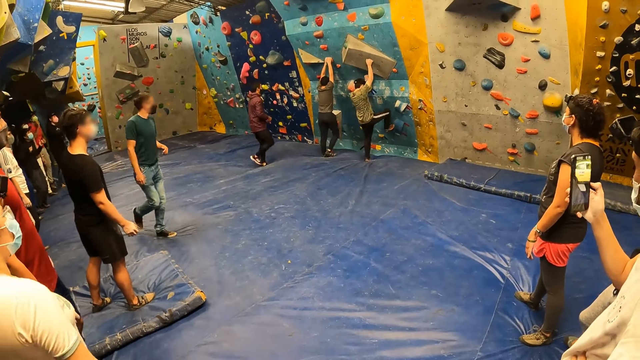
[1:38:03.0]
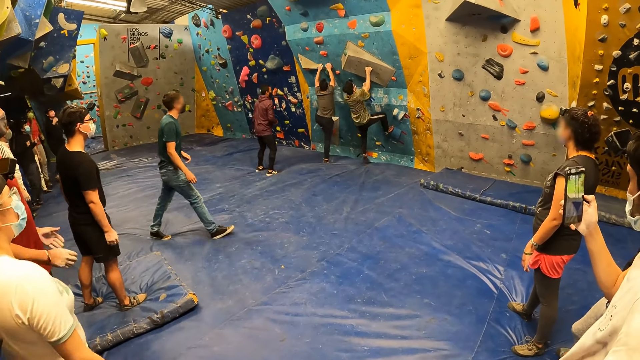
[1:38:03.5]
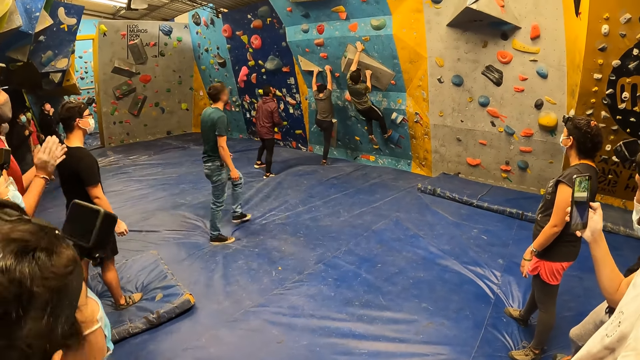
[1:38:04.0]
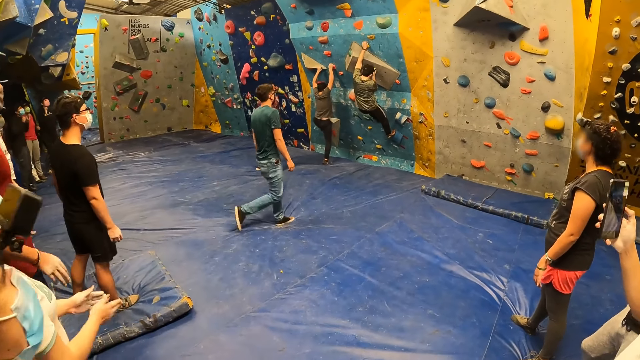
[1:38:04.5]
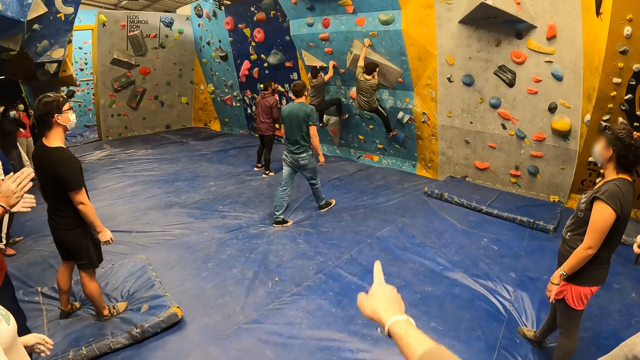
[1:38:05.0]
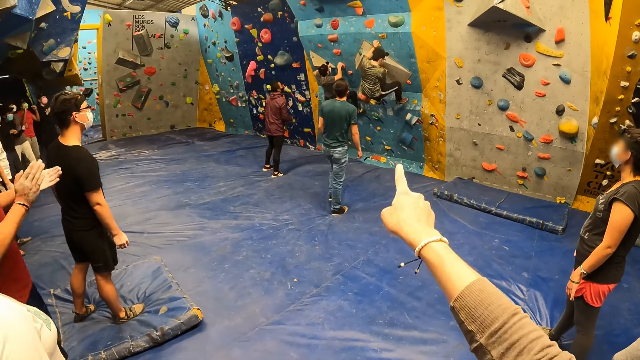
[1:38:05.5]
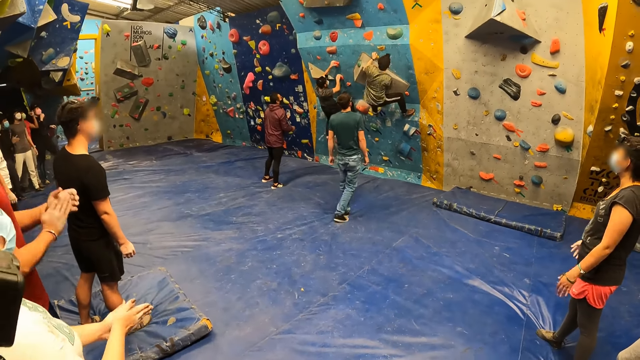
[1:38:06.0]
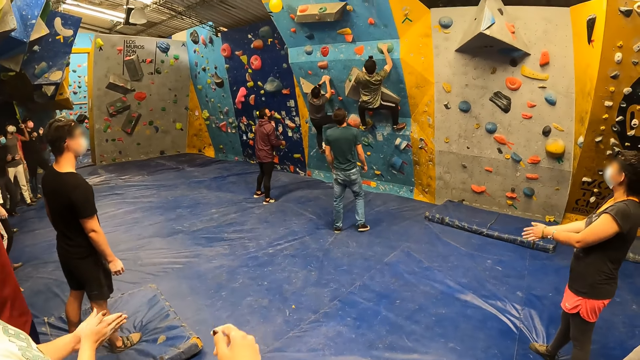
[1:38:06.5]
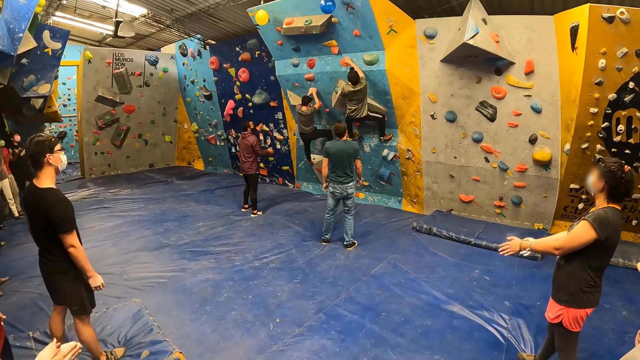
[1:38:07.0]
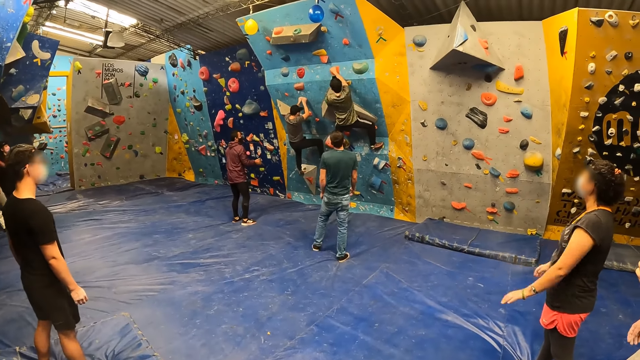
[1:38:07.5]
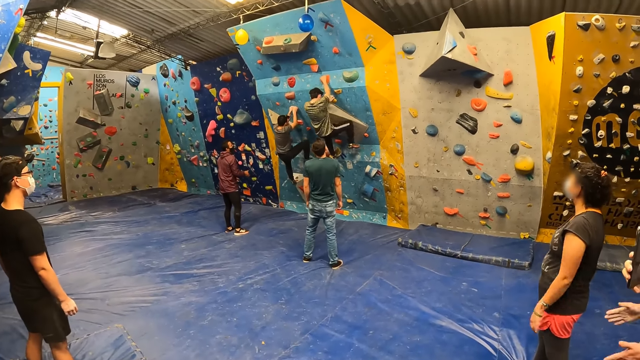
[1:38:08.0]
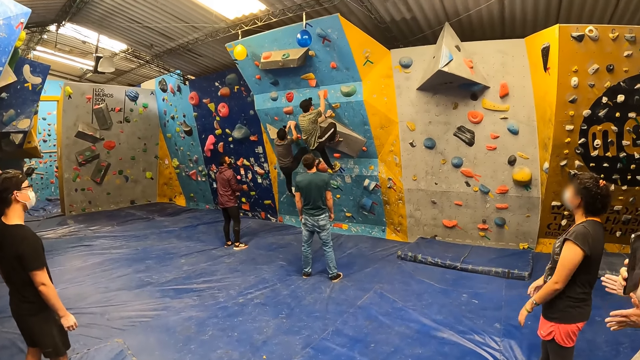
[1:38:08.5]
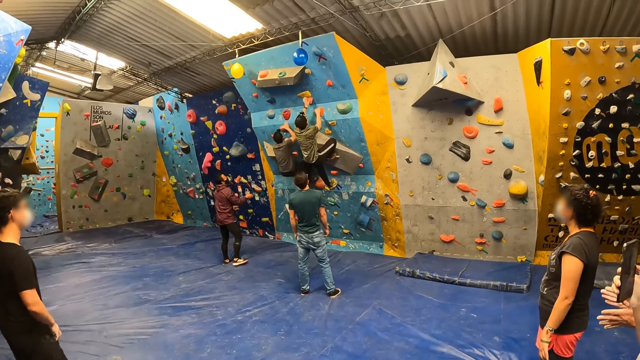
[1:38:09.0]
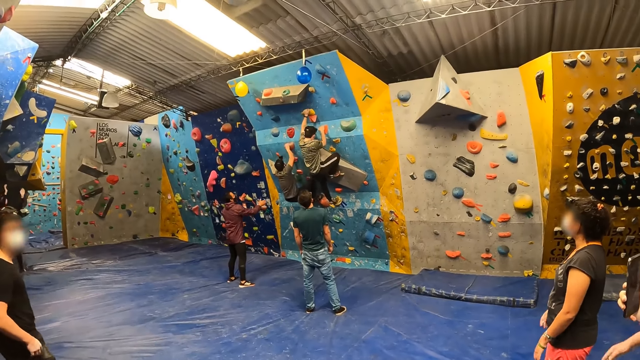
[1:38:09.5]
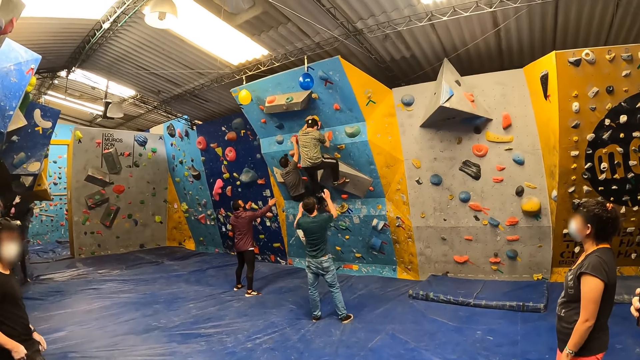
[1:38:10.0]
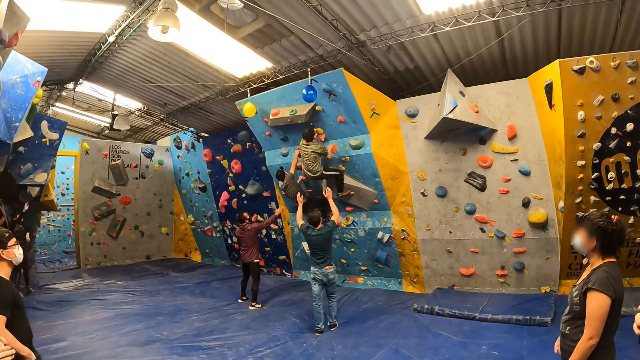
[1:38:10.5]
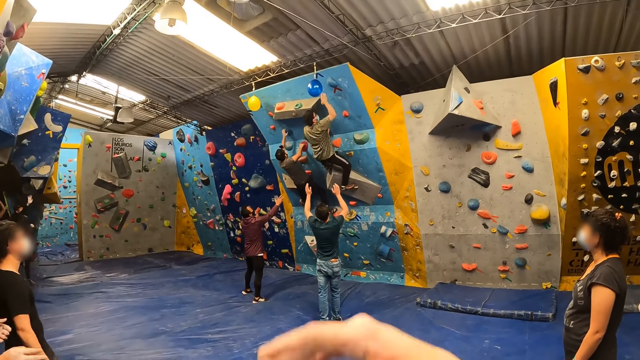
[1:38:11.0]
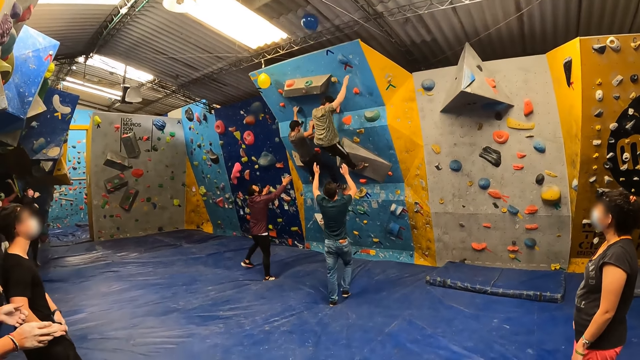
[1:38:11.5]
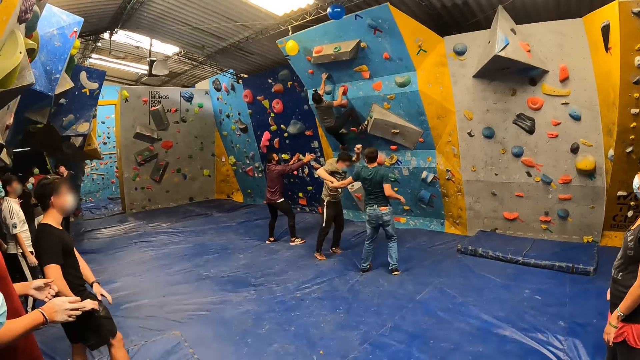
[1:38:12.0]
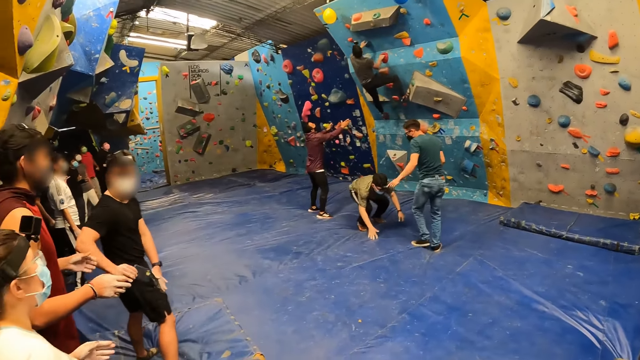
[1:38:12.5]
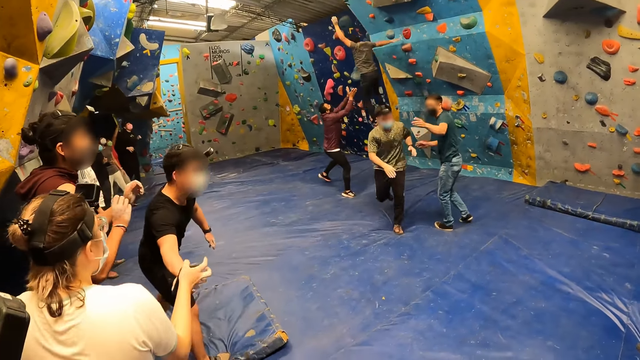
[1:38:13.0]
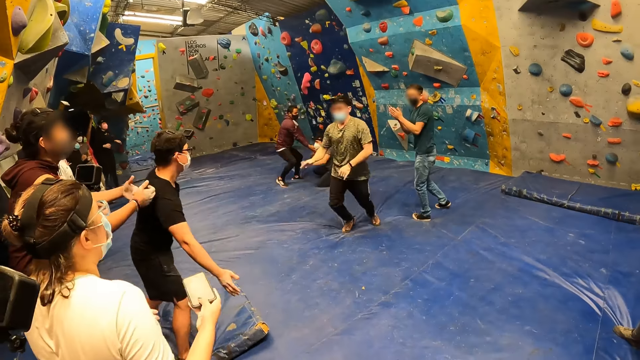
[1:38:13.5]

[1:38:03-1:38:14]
The camera wearer points at a man and another man. She makes a gesture with her right hand.

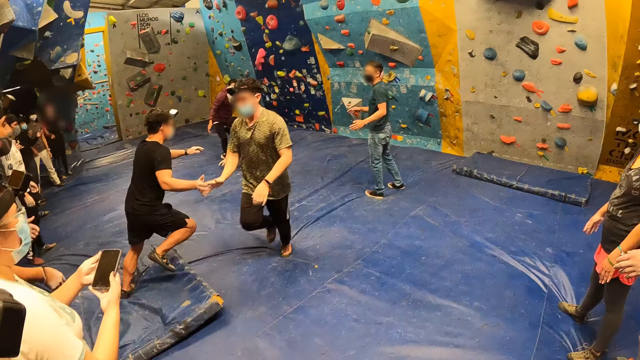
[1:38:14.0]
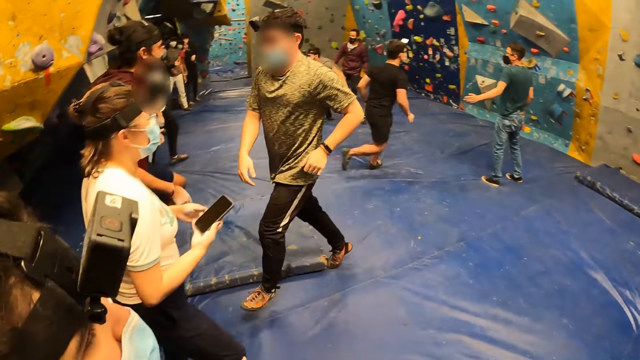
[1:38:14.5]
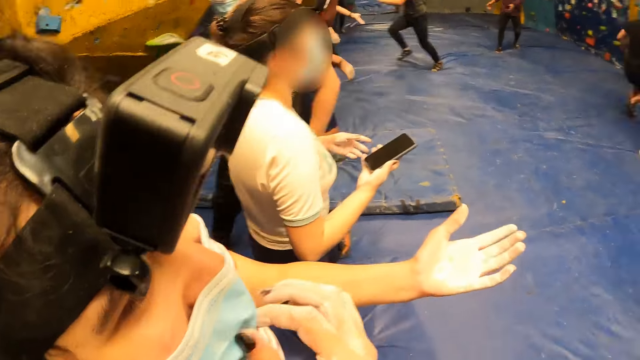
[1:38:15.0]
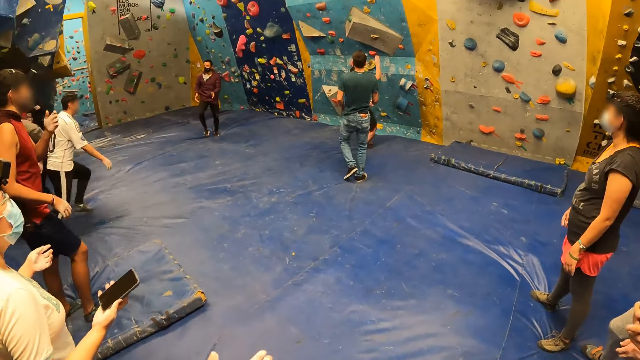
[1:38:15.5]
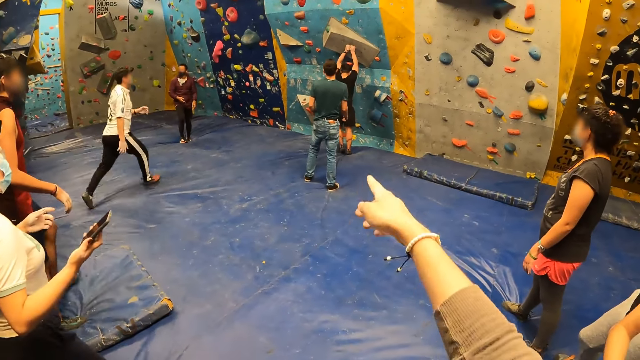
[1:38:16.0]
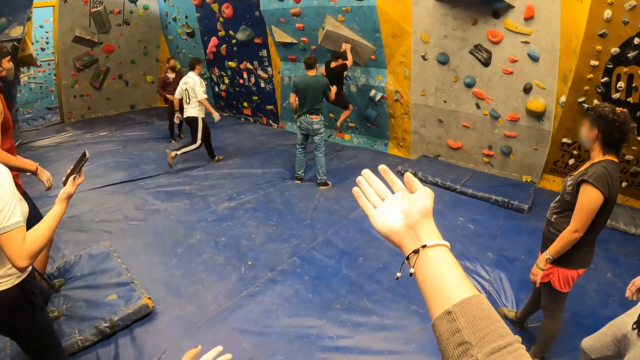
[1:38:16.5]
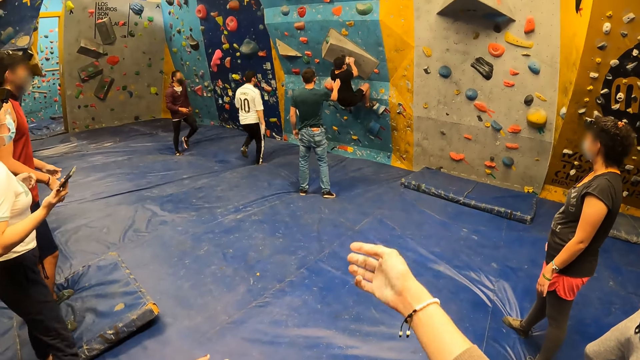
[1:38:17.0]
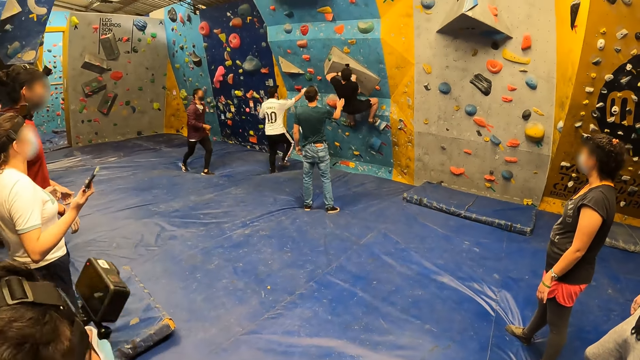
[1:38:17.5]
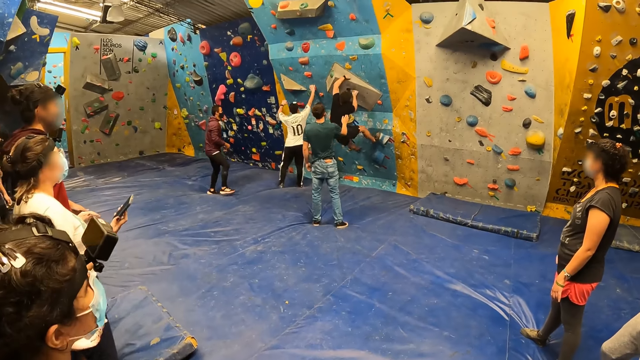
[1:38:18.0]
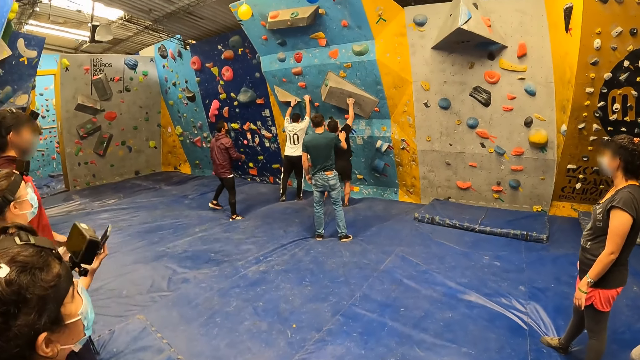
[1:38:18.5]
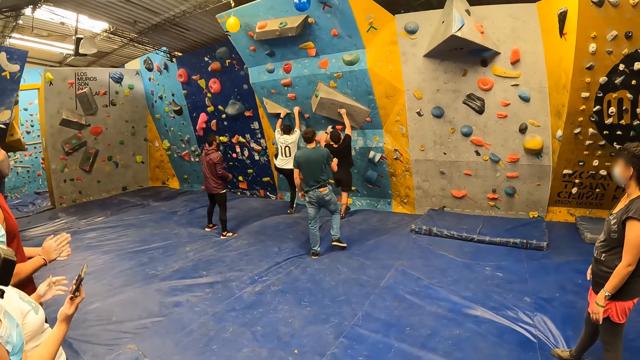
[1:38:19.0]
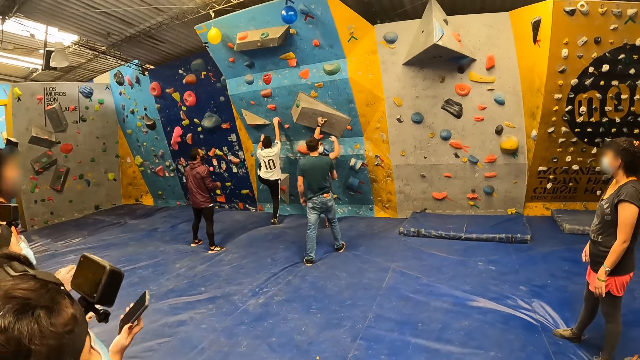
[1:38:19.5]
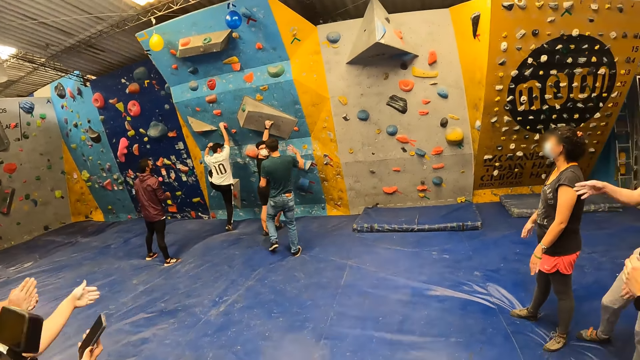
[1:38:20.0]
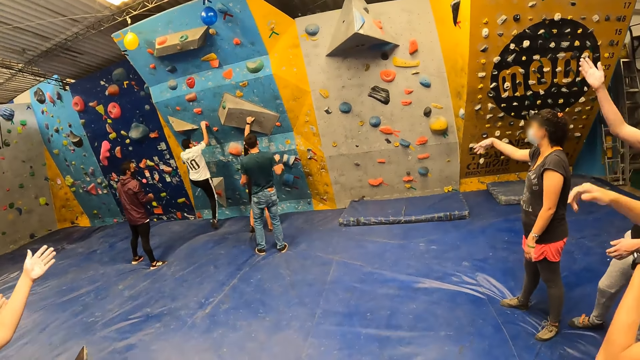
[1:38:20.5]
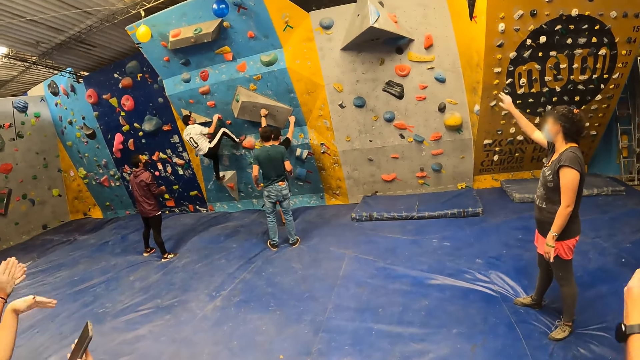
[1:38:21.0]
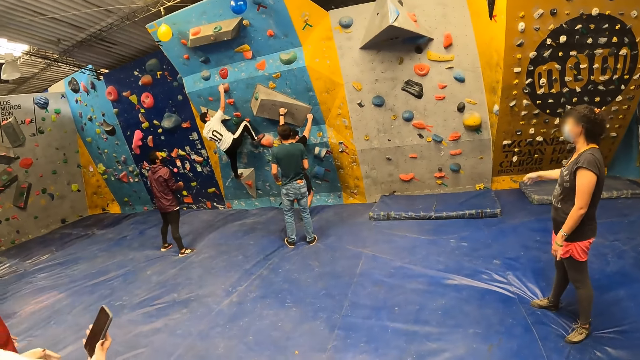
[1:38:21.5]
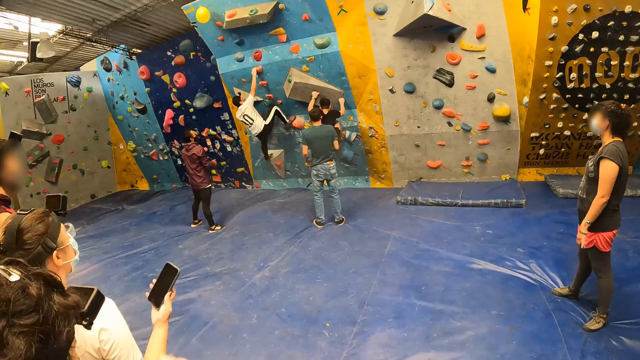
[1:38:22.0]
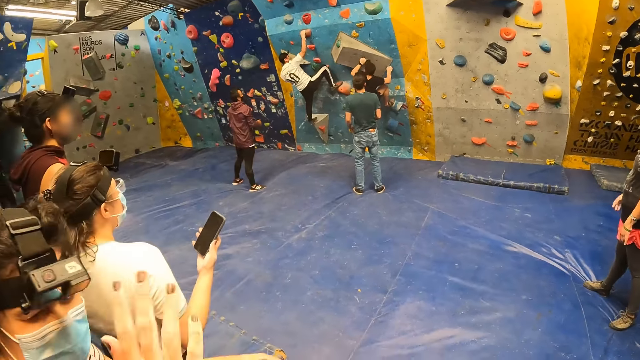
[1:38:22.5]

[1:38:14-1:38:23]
The camera wearer makes a gesture with her right hand.
